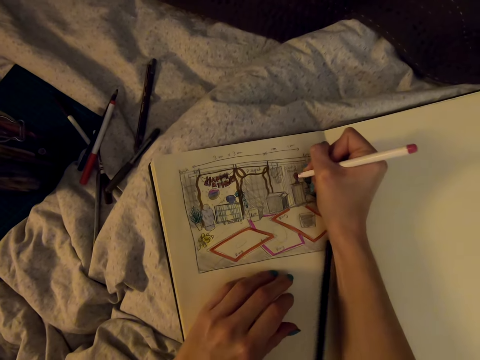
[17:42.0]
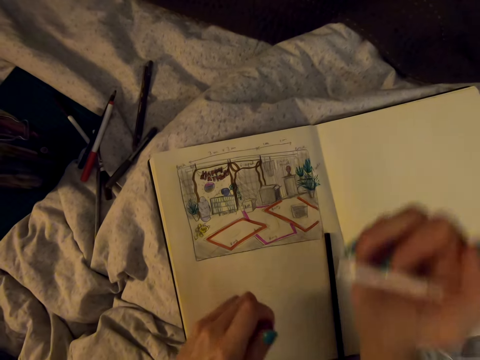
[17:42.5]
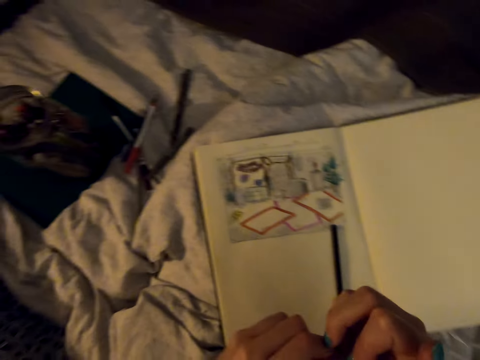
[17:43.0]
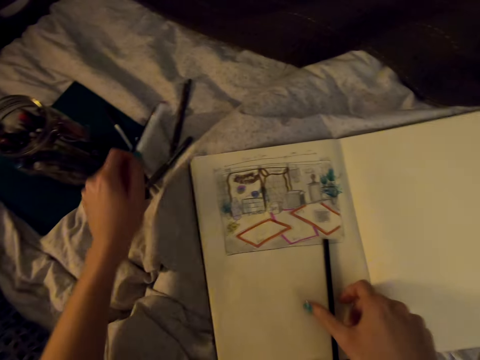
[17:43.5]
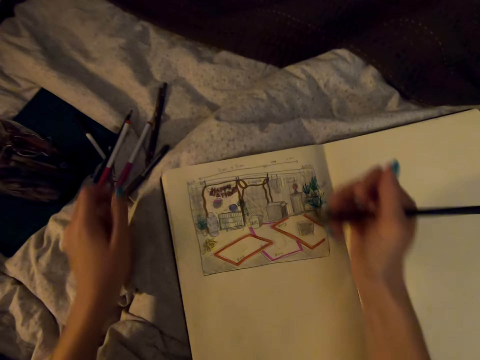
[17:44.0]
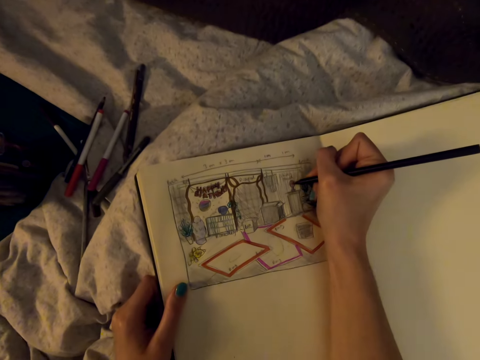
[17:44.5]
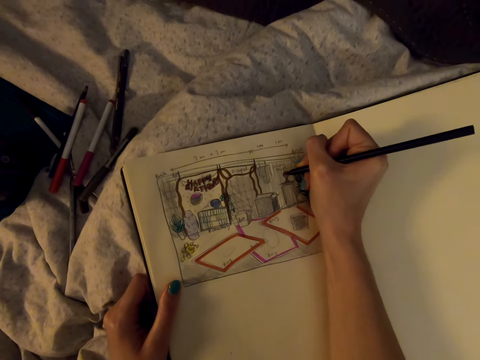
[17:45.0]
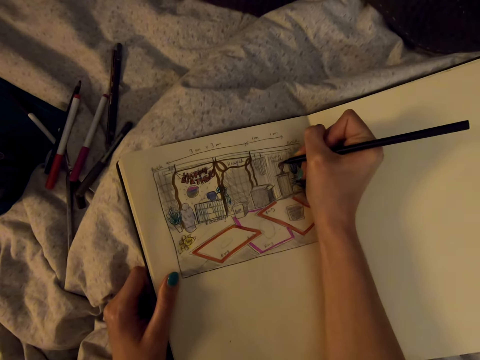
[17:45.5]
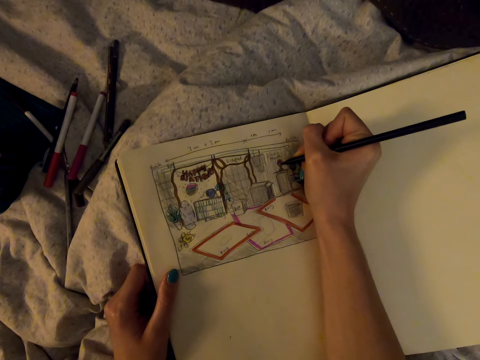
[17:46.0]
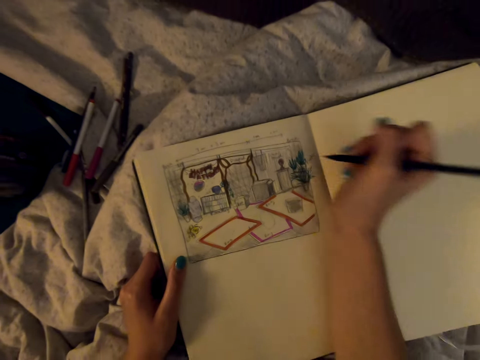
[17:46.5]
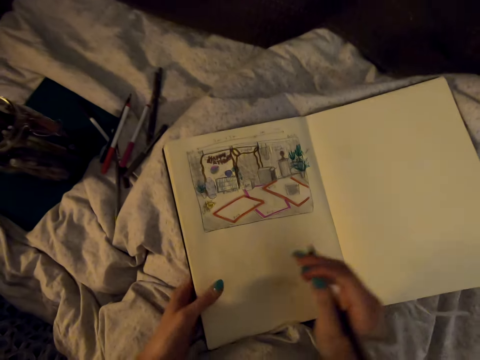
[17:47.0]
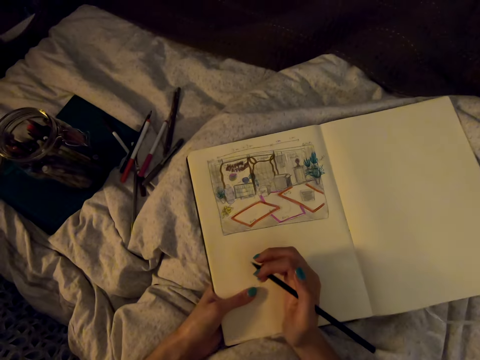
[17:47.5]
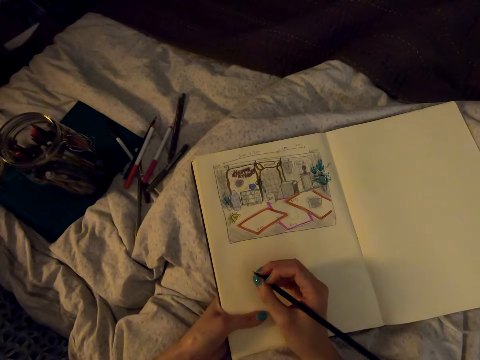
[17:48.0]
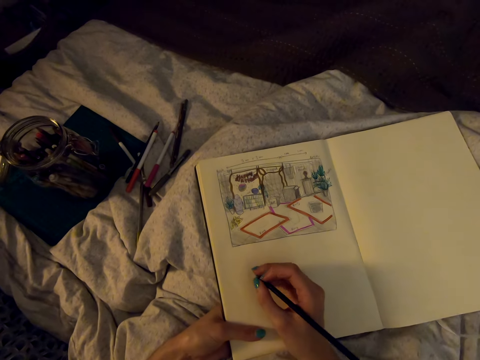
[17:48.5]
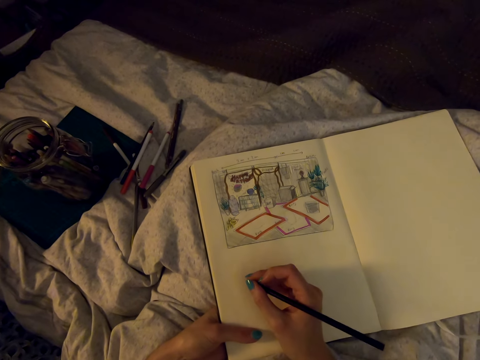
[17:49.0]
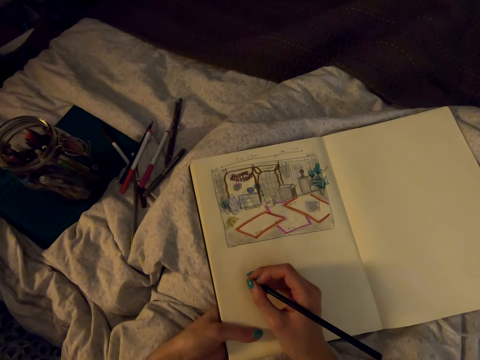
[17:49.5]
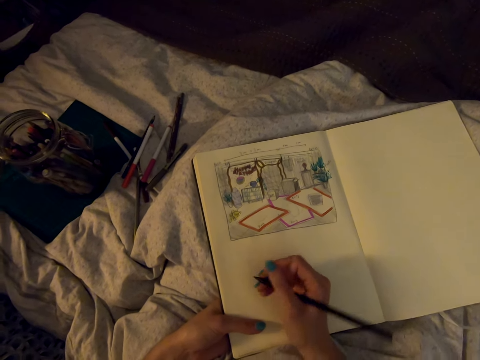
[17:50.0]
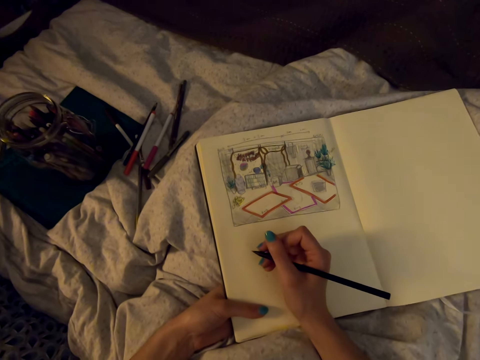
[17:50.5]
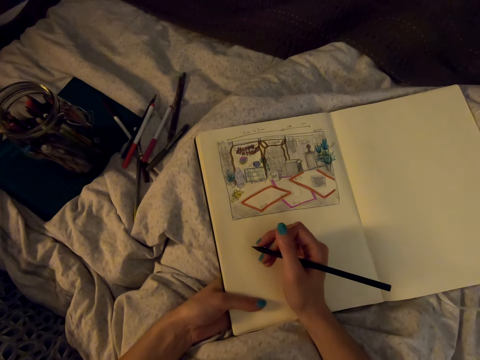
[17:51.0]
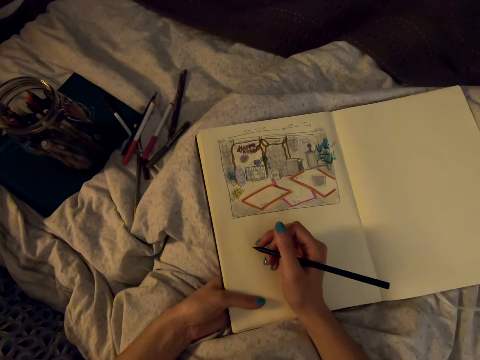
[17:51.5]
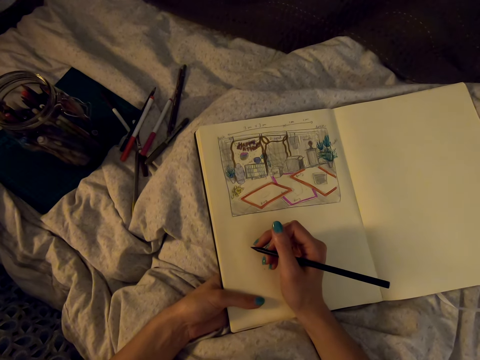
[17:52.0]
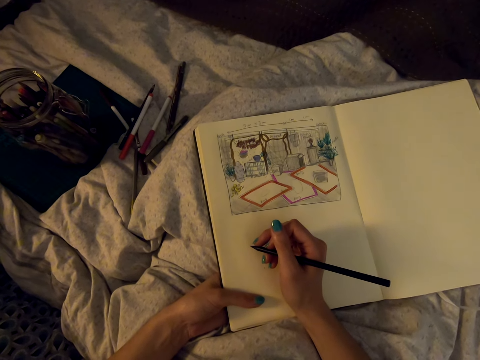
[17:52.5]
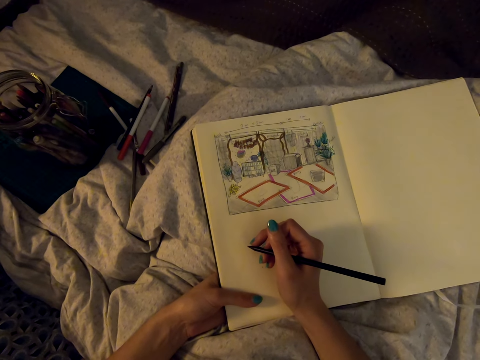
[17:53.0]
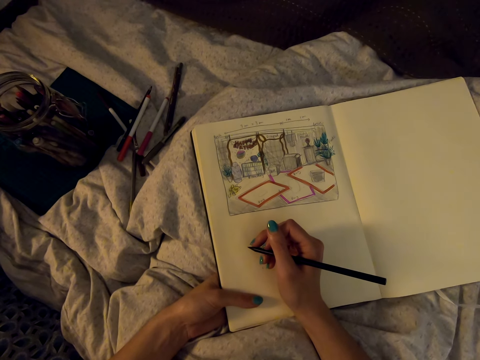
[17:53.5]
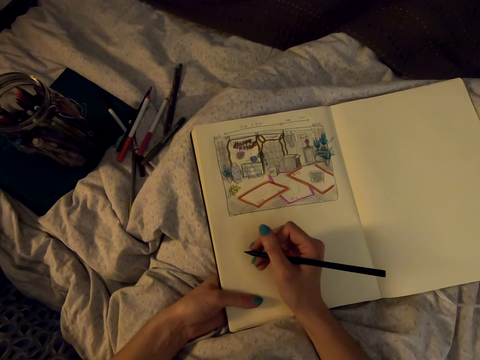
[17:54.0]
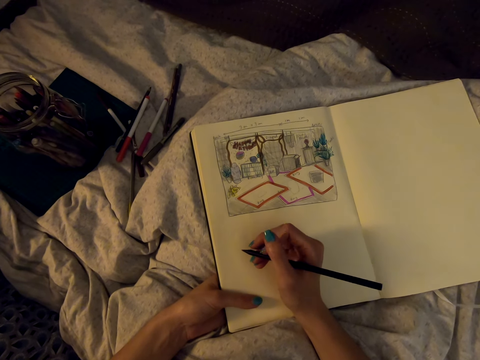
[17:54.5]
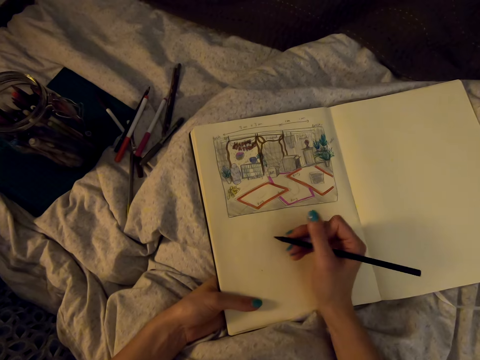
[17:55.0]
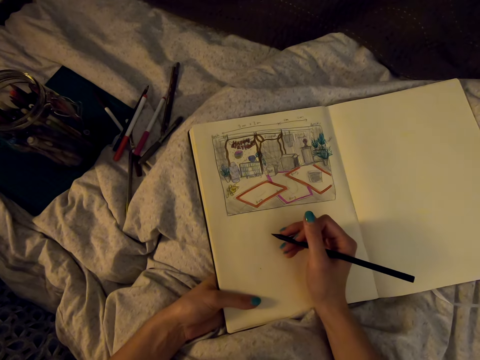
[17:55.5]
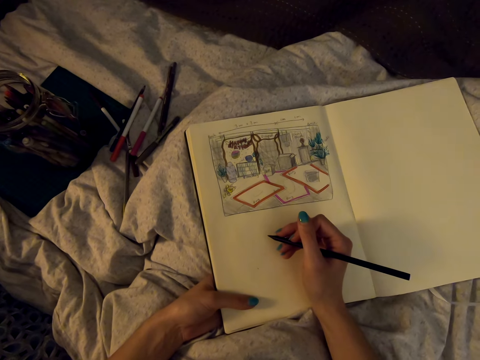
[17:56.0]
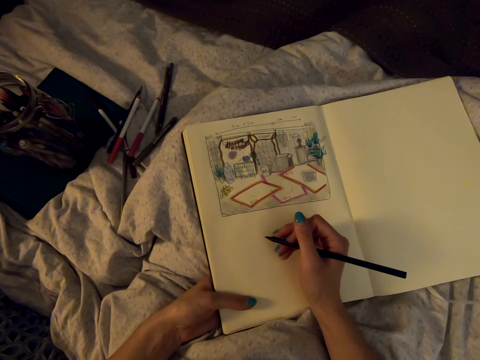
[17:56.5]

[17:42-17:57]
The camera wearer draws on the book with the marker pen. She puts the cap on the marker pen. She picks up a pencil. She puts the marker pen down. She draws on the book with the pencil. She holds the pencil in her hand.

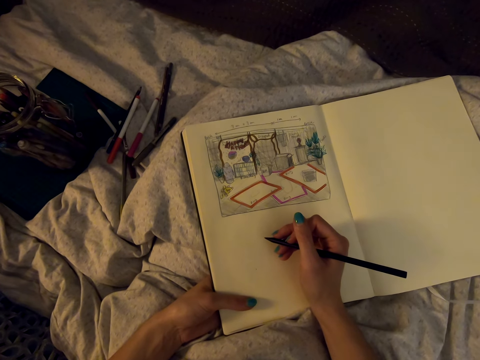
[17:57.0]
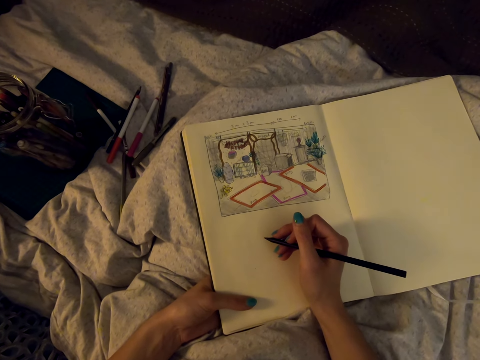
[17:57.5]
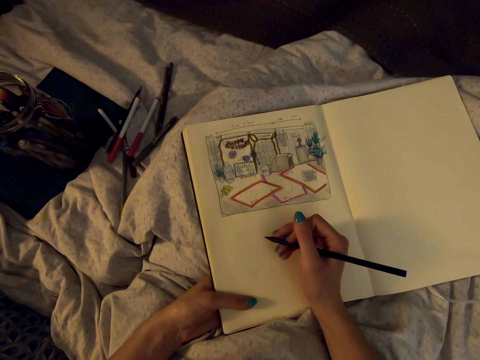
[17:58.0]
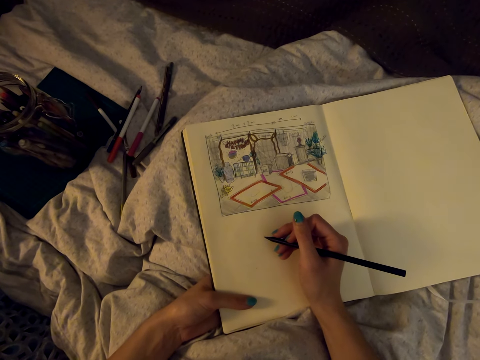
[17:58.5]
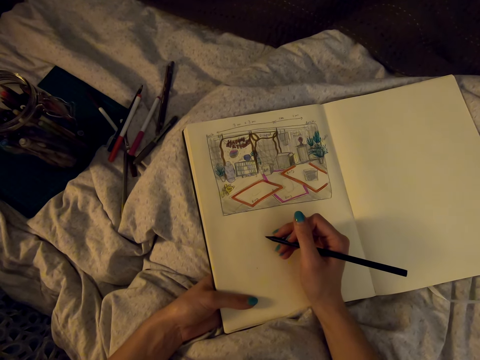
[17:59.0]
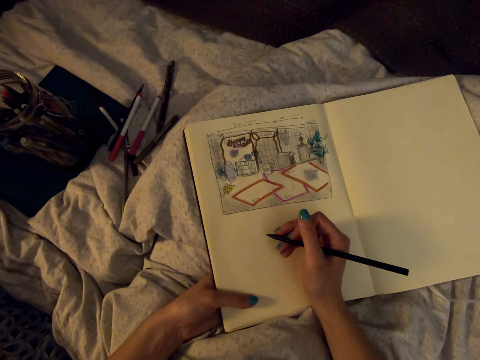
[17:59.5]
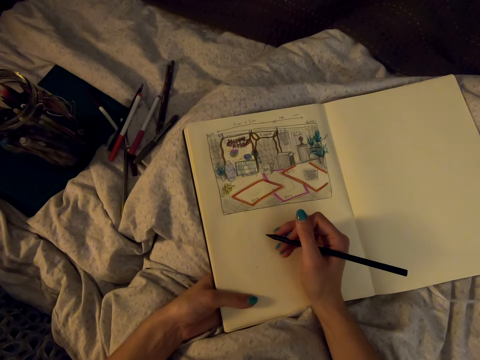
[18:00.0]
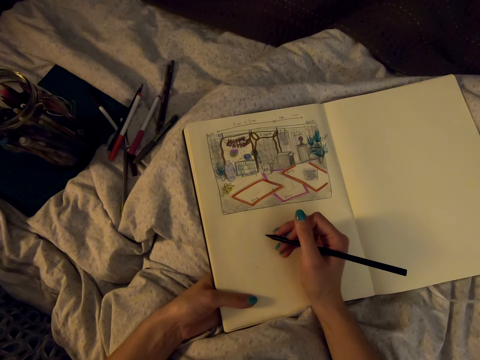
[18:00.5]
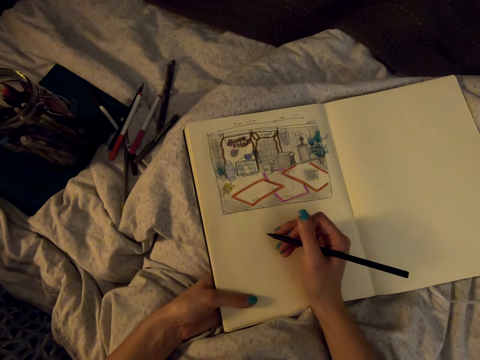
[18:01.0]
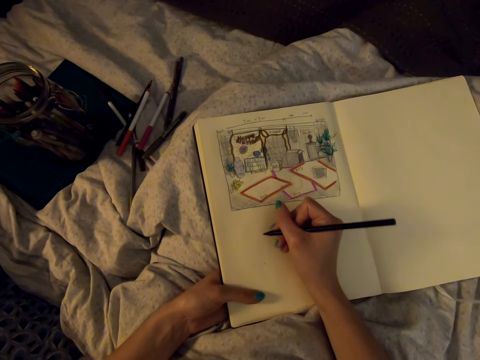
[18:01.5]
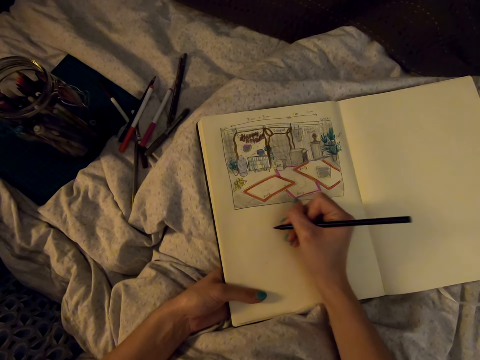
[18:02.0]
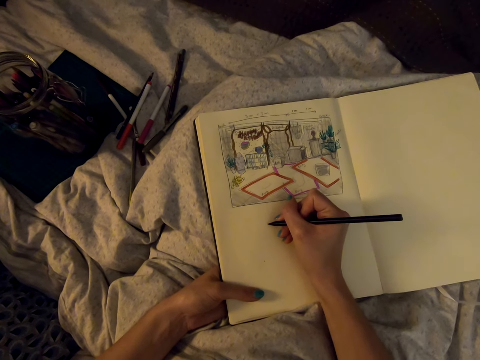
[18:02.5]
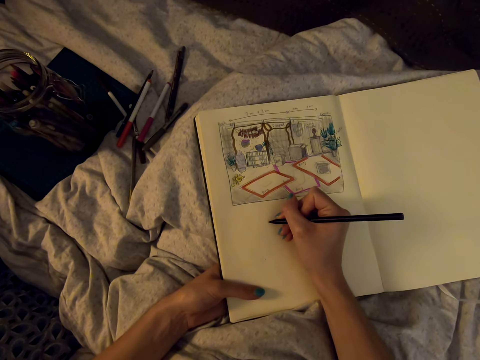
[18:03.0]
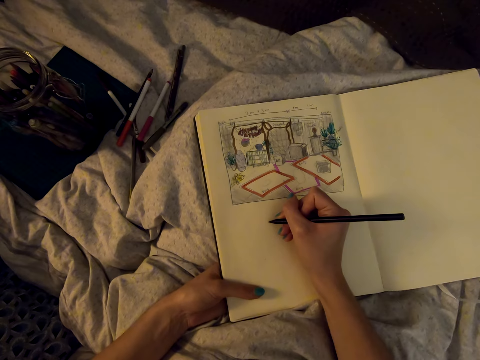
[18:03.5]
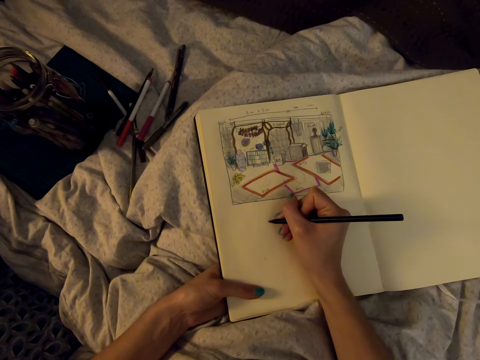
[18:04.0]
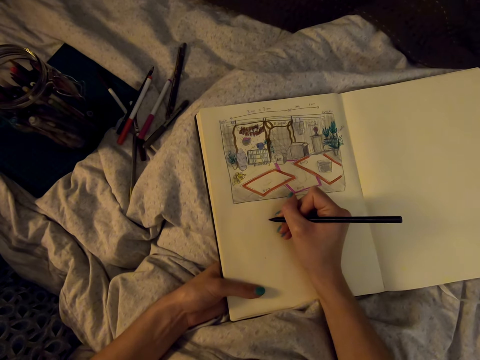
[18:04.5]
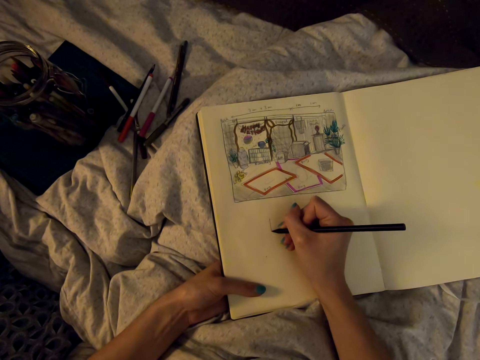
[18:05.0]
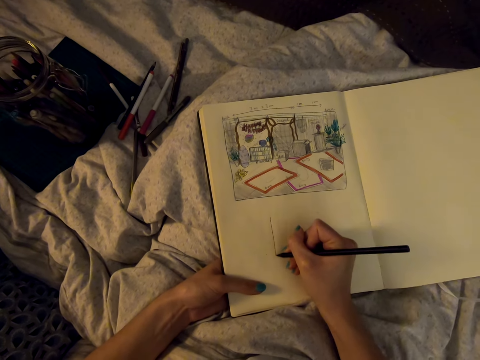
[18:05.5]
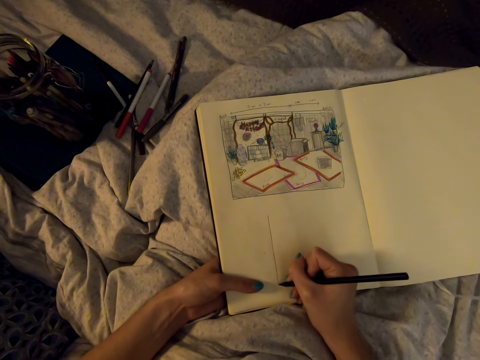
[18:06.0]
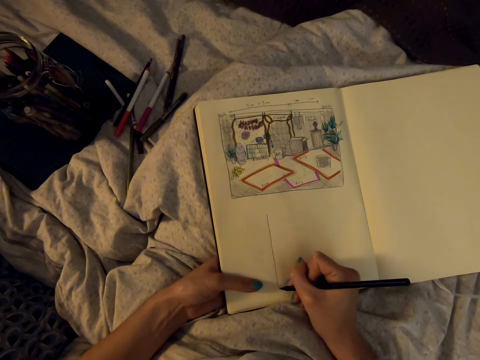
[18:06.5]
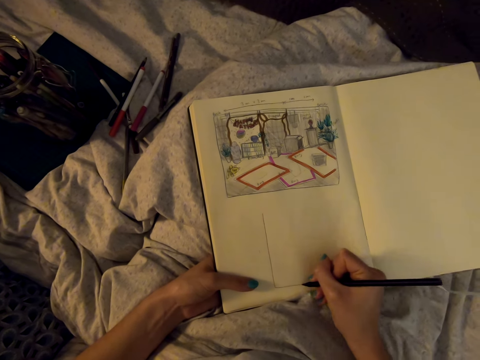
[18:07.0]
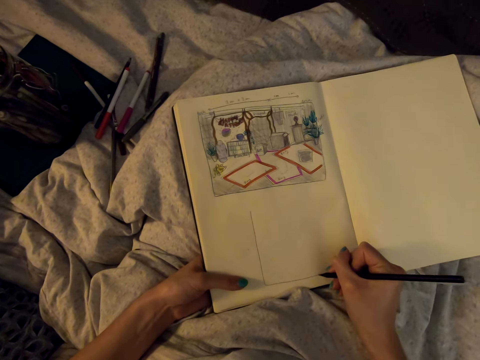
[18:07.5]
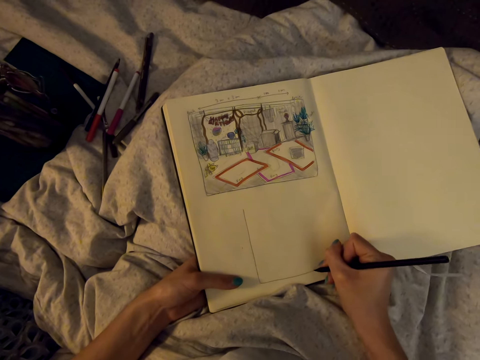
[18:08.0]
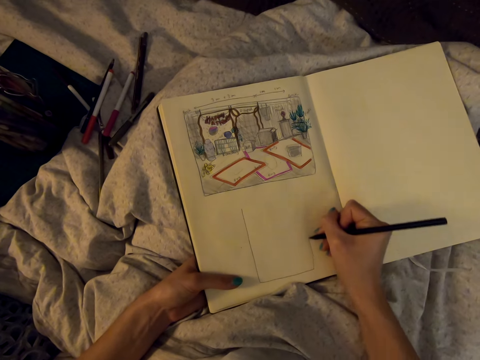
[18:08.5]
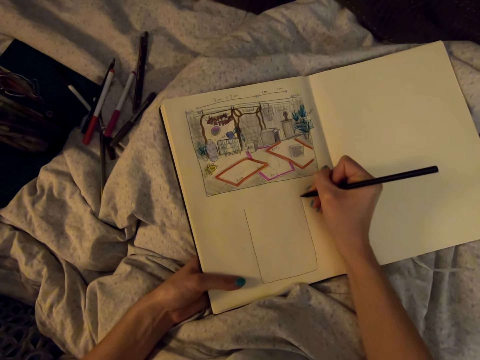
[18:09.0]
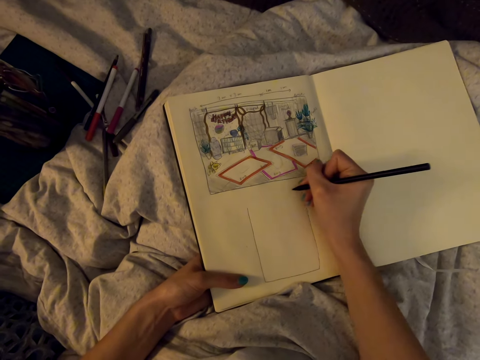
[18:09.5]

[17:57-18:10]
The camera wearer draws on the book with the pencil.
